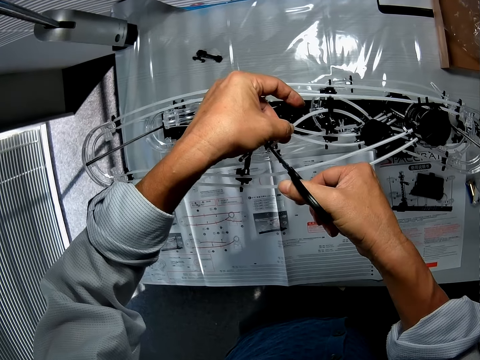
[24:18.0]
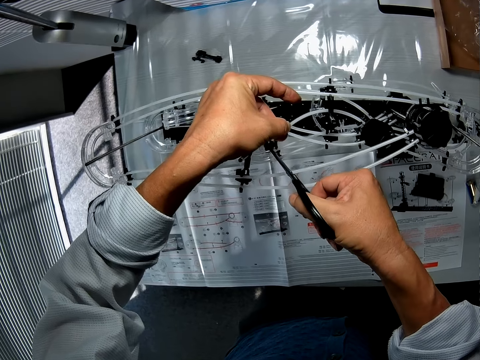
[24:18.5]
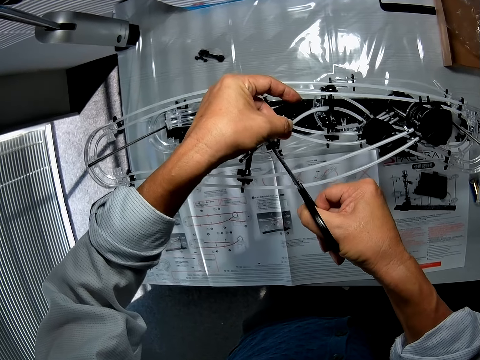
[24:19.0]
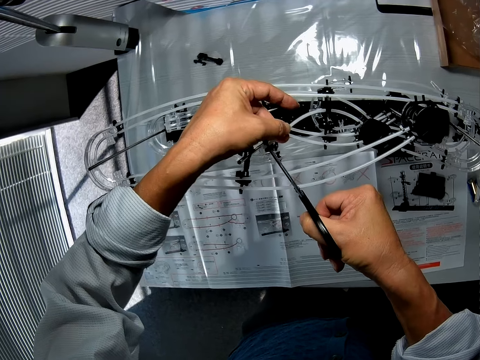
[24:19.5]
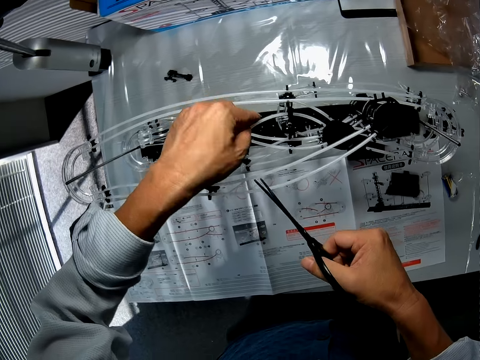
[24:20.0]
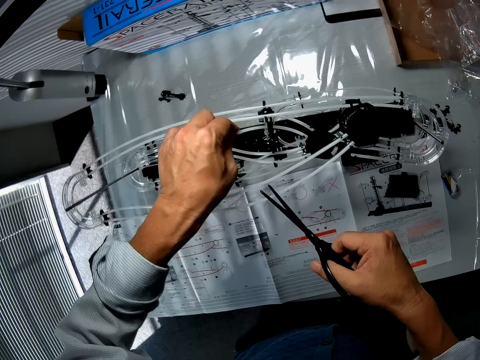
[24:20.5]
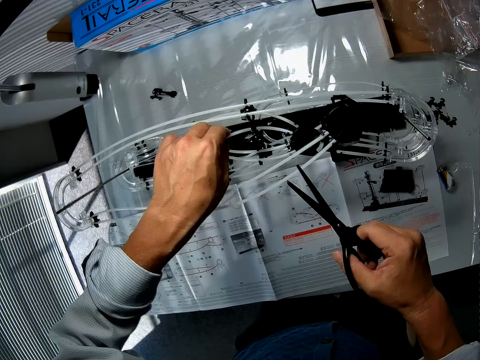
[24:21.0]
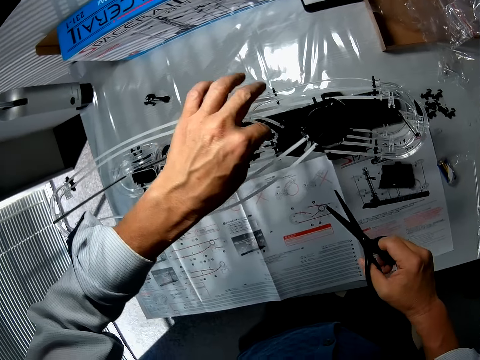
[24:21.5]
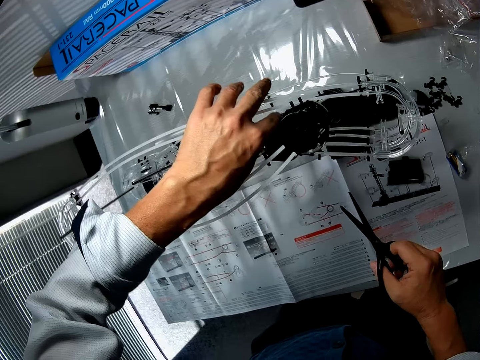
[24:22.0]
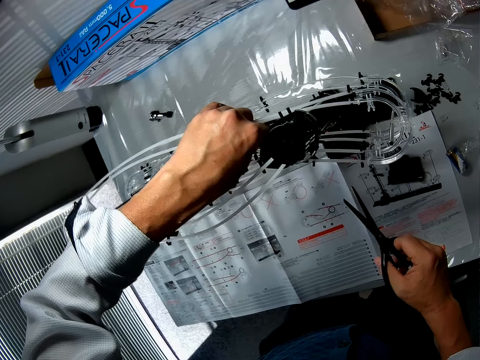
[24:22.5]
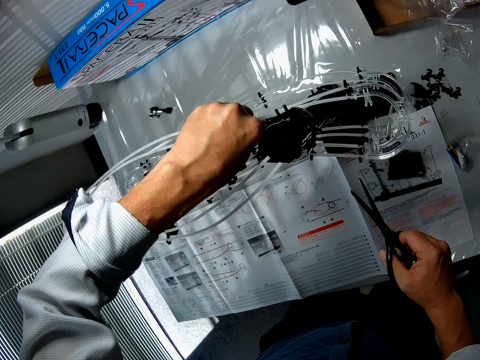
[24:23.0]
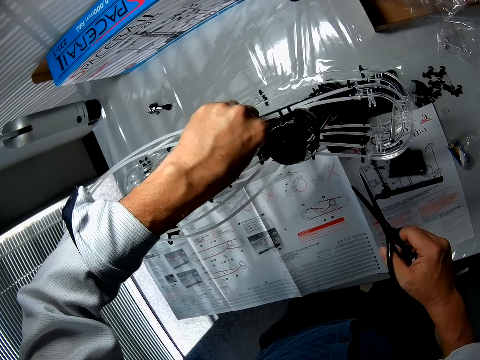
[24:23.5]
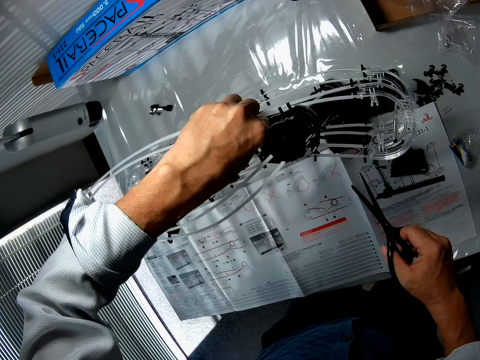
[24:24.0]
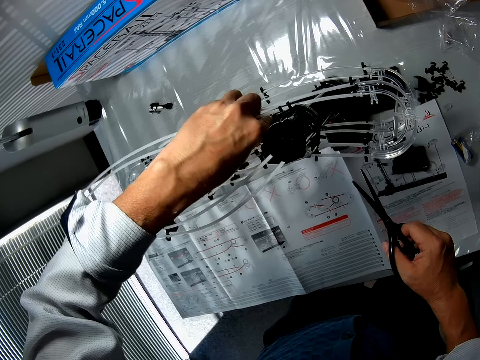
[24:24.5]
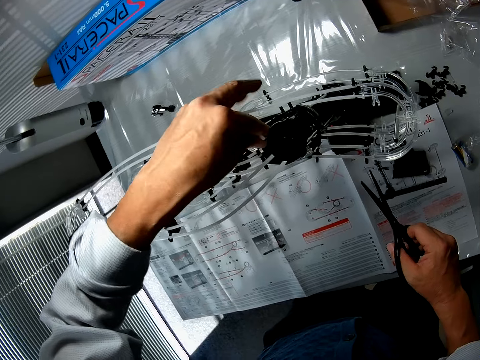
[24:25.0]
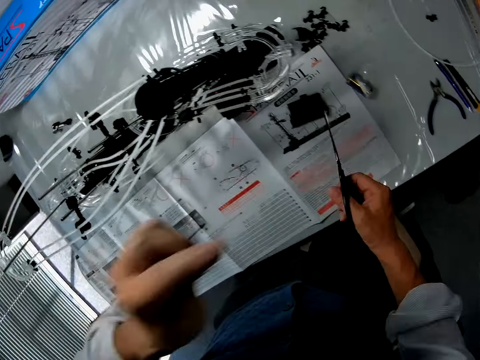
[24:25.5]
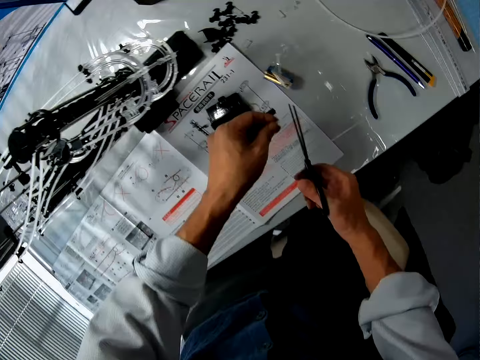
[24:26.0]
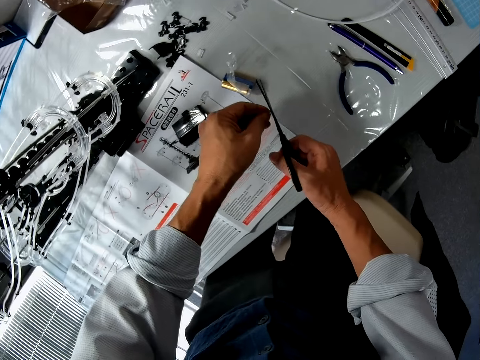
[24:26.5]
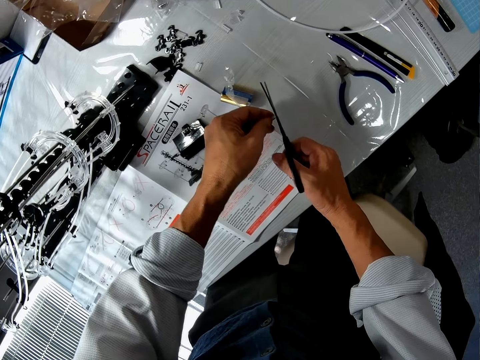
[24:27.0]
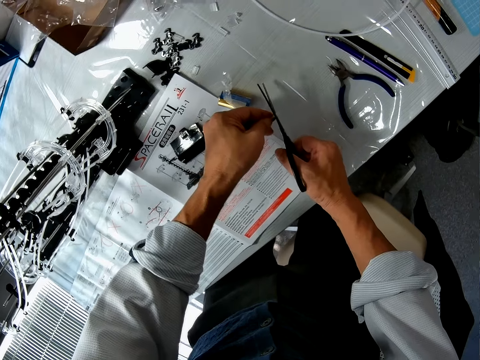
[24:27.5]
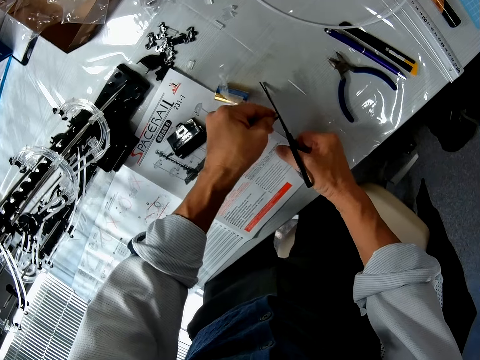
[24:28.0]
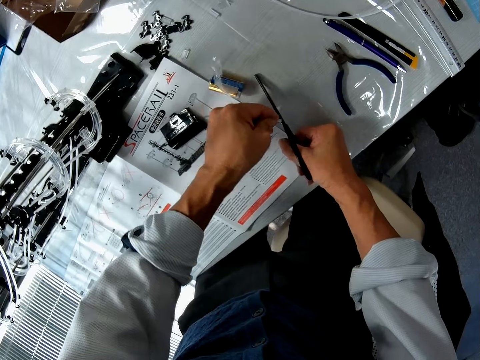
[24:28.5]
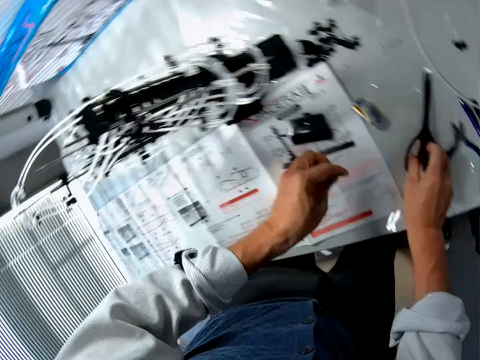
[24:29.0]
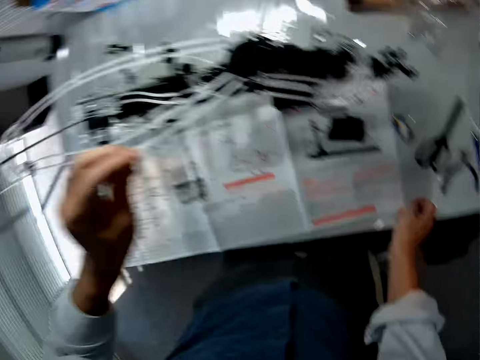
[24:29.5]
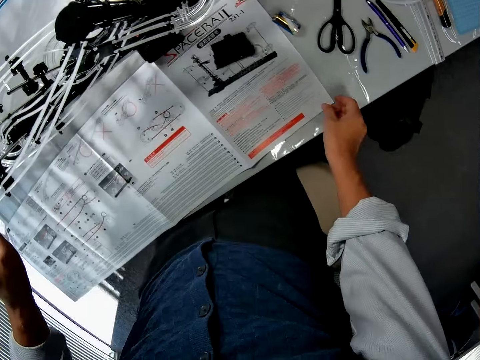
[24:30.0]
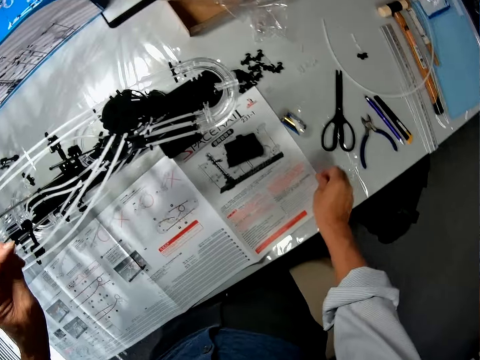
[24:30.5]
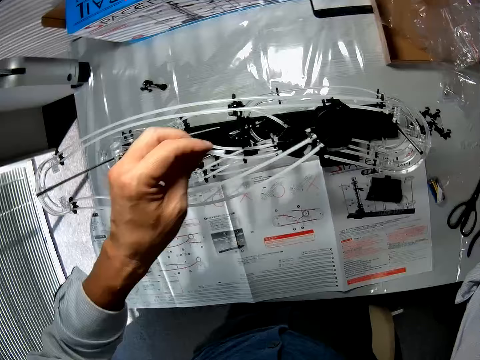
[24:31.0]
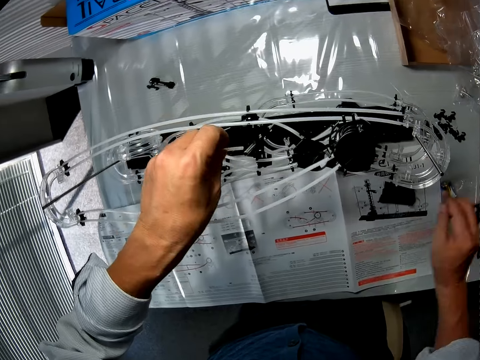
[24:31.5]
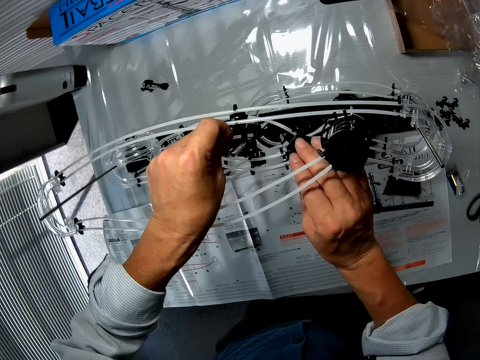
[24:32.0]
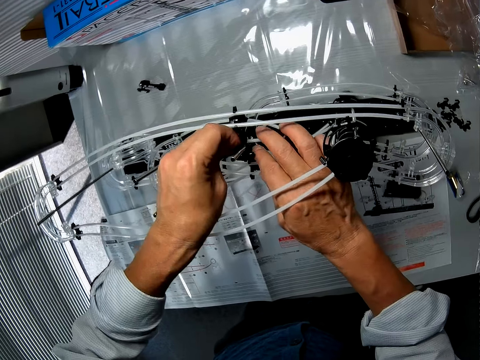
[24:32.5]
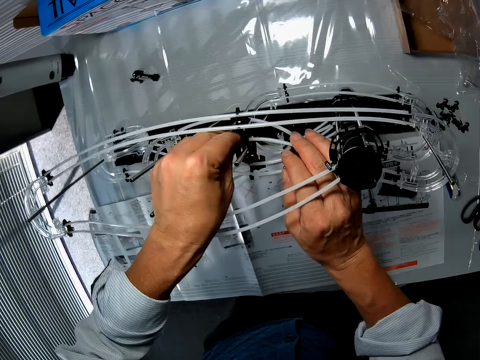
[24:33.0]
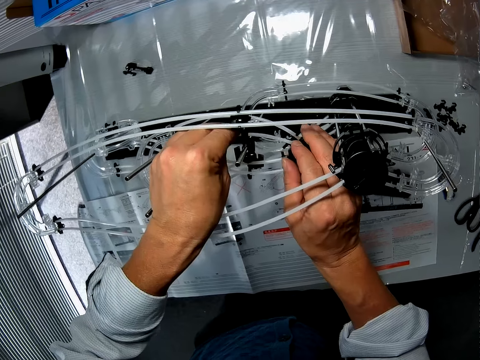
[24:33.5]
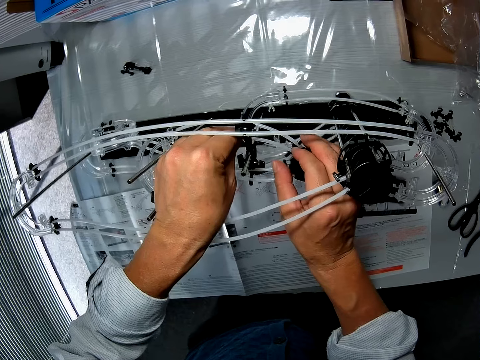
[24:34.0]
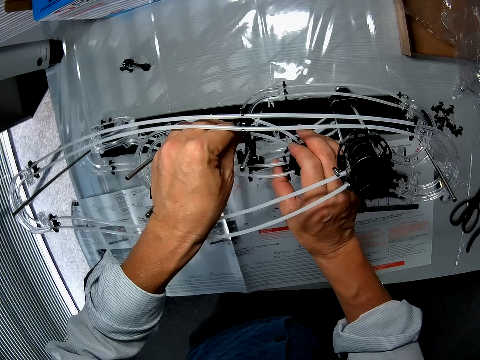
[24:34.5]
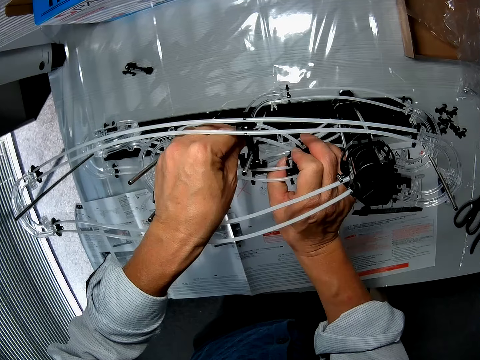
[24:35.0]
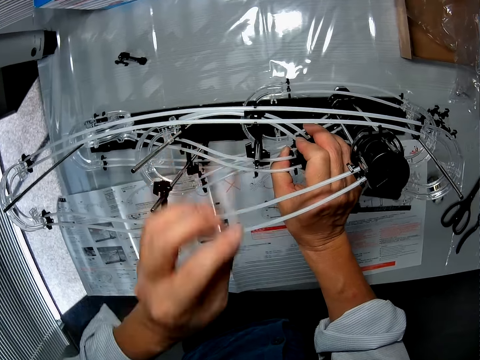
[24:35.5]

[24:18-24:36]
The camera wearer lifts the scissors from the standard rail. They hold the standard rail. They adjust the rails of the toy. They pull the standard rail from the space rail. They cut the standard rail with the scissors. They drop the scissors on the table. They hold the manual. They place the standard rail on the space rail.

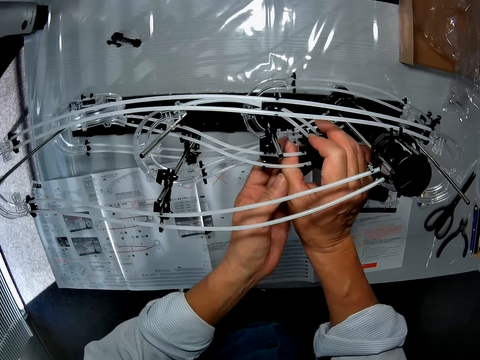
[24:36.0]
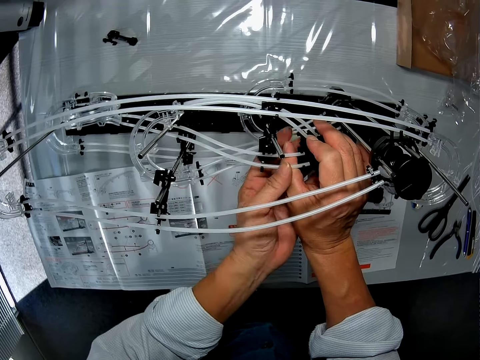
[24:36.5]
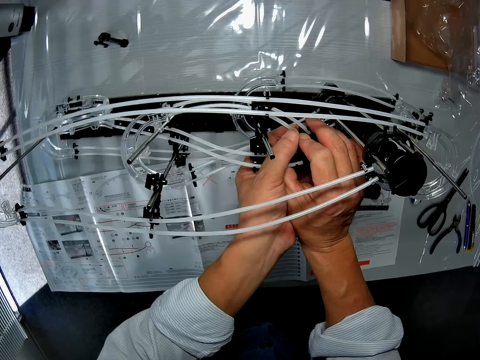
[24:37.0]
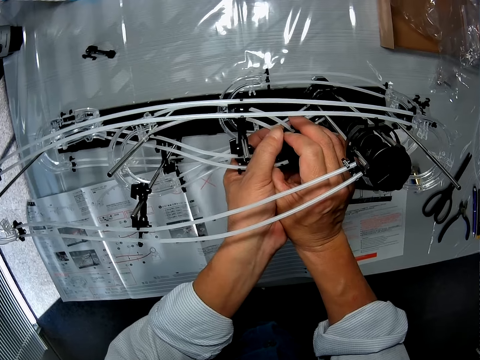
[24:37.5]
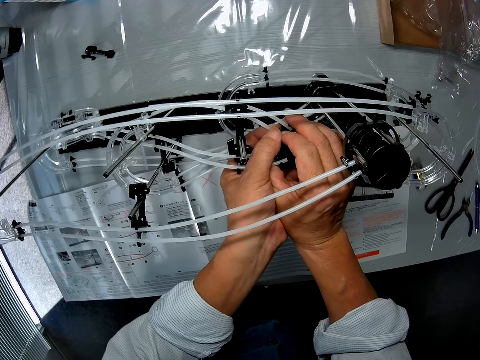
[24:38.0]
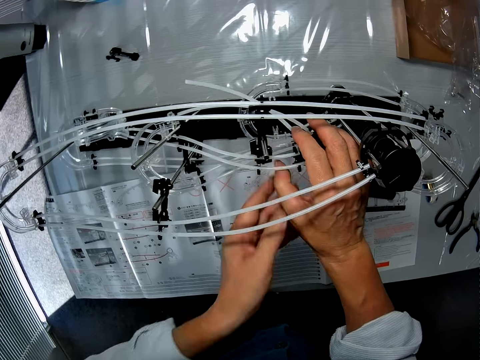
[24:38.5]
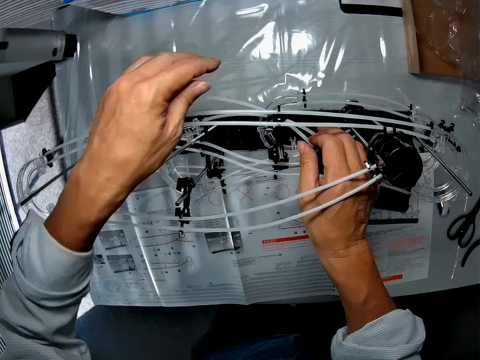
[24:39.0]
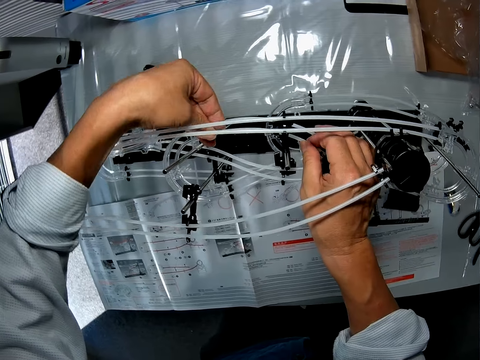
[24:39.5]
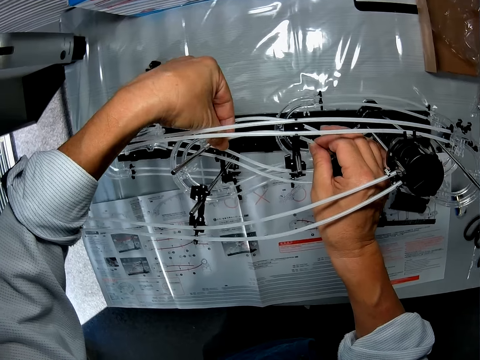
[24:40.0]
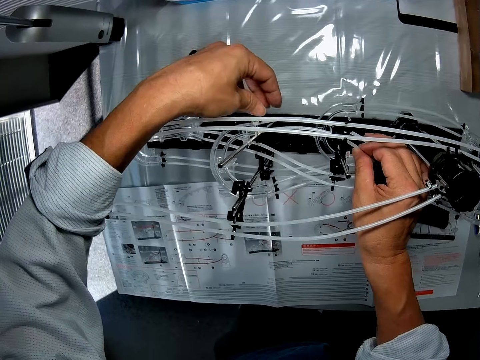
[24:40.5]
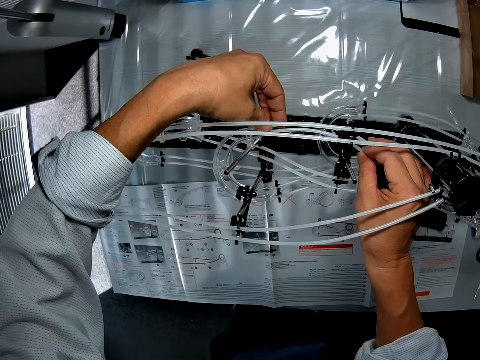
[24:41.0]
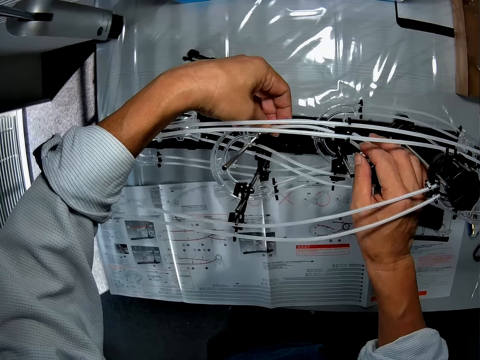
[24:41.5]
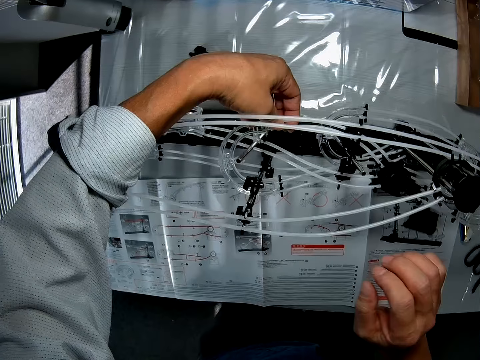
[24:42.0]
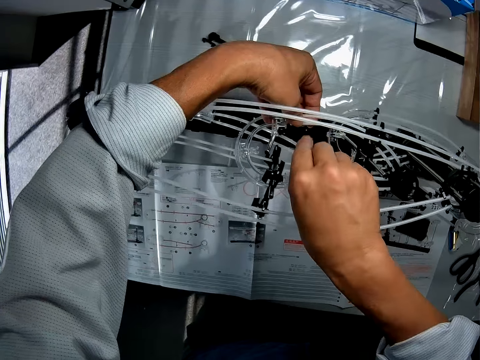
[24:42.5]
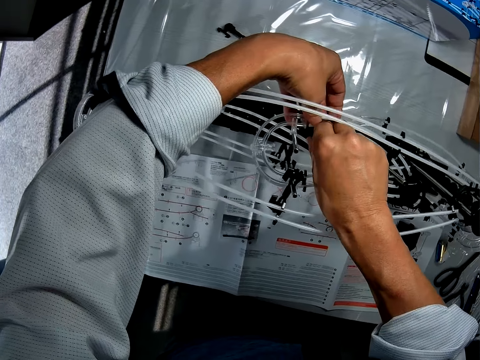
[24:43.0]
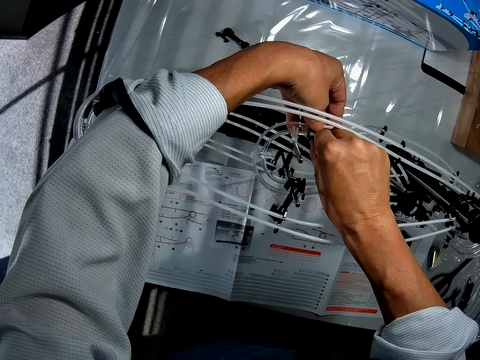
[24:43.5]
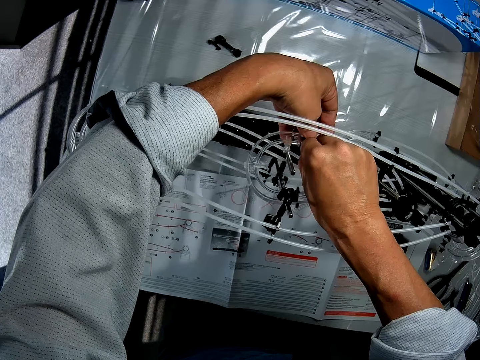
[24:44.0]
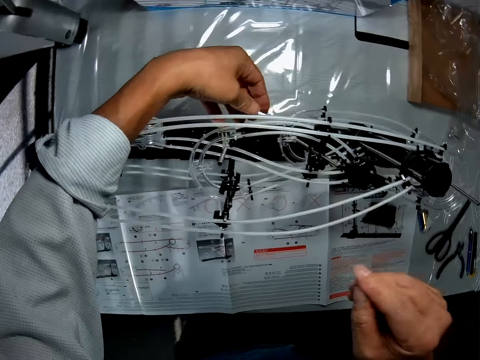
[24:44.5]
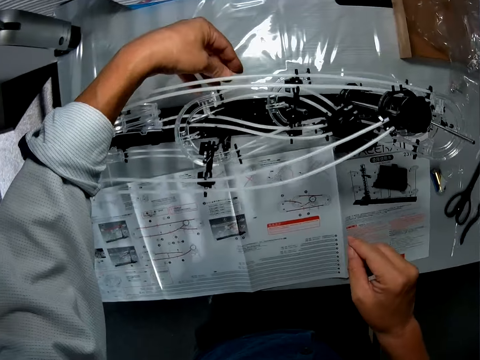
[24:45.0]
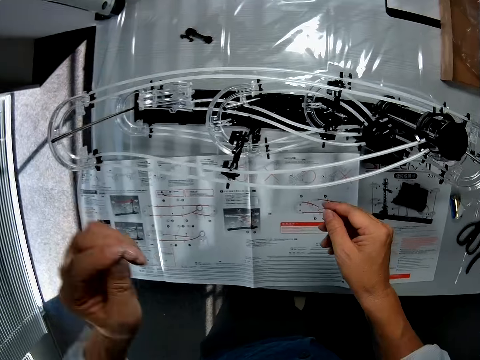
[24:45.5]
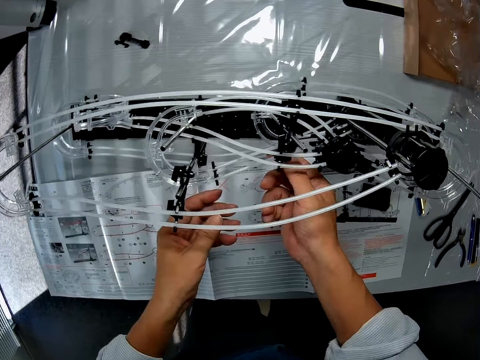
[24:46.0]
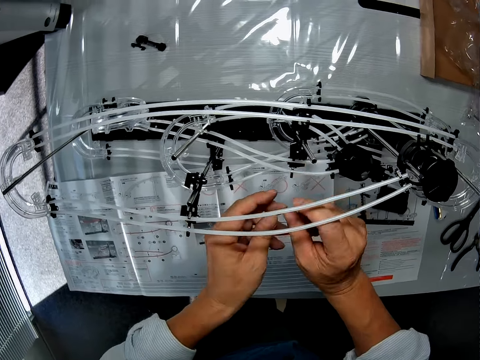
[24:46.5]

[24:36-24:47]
The camera wearer fixes the standard rail on the space rail. He lifts his hands from the standard rails.
